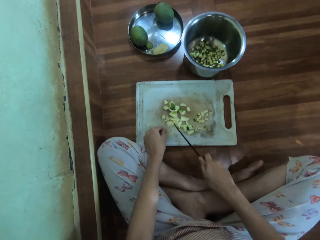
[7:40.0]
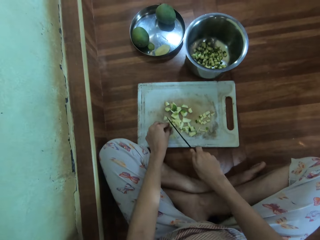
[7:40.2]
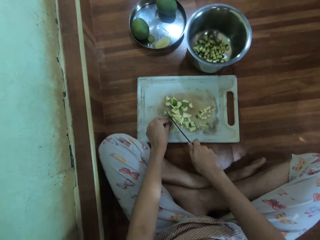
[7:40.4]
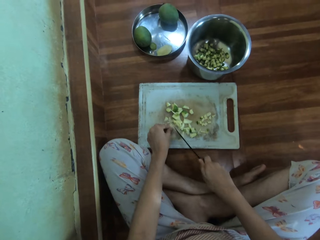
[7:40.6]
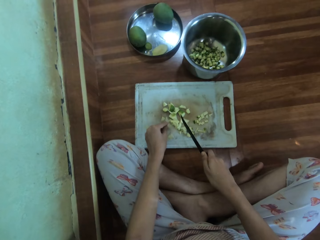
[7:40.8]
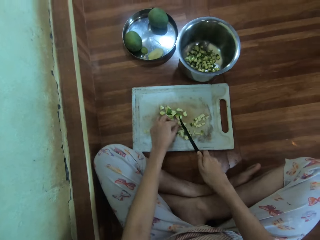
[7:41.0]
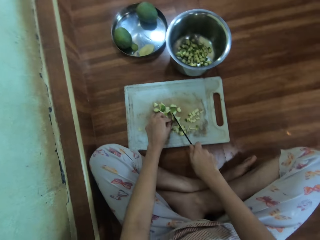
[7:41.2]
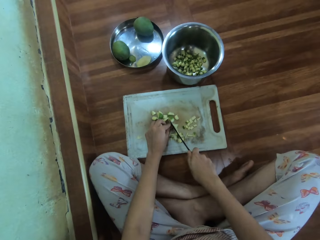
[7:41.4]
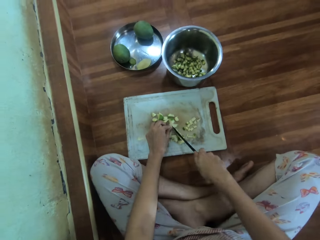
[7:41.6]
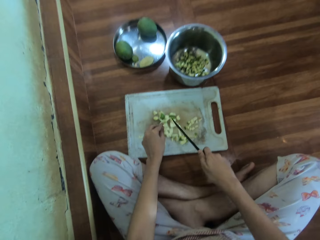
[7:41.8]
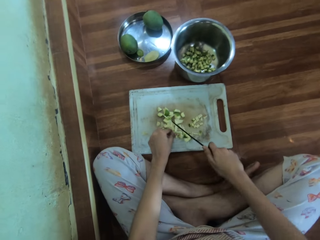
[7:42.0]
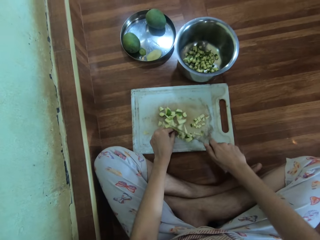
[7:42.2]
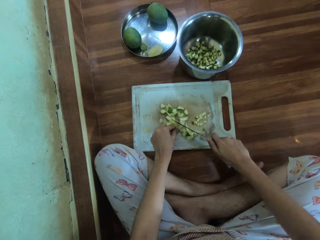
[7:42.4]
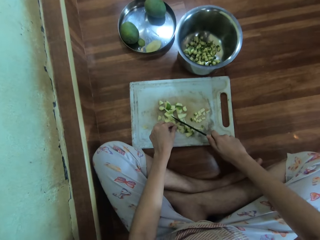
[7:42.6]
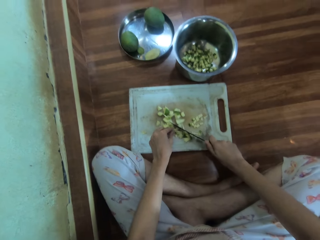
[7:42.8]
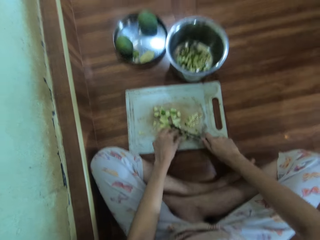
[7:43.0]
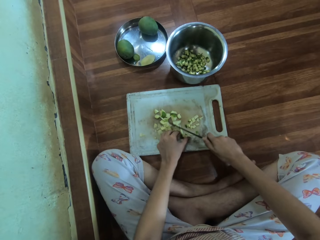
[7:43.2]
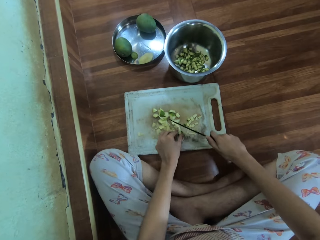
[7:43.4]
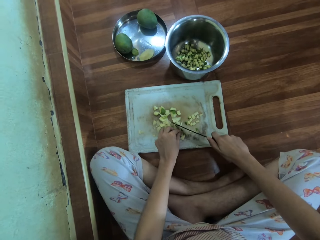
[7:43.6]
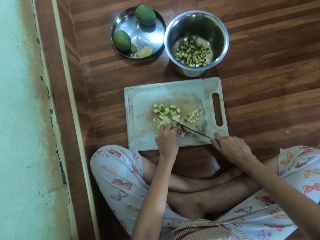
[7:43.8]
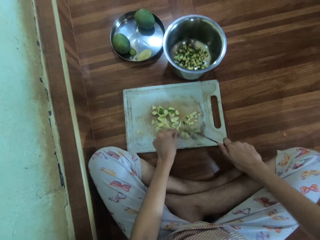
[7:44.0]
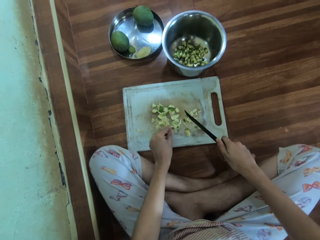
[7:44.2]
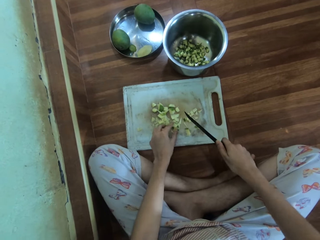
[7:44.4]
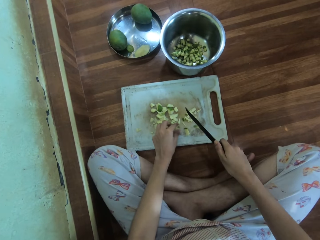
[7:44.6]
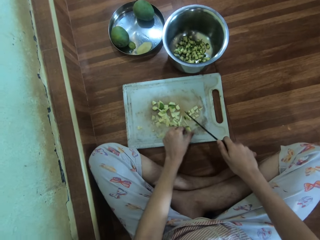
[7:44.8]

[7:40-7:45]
The camera wearer slices the mango.

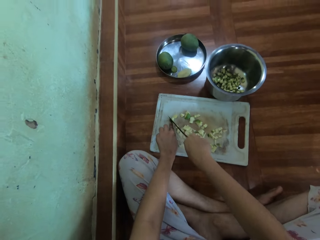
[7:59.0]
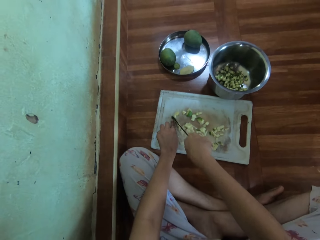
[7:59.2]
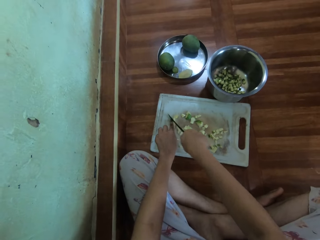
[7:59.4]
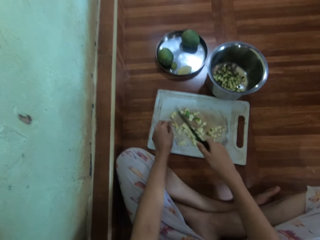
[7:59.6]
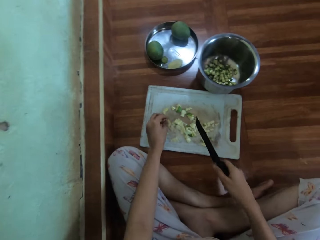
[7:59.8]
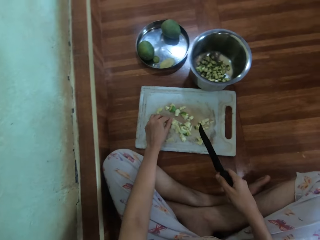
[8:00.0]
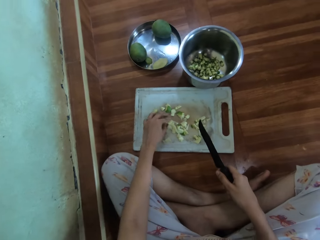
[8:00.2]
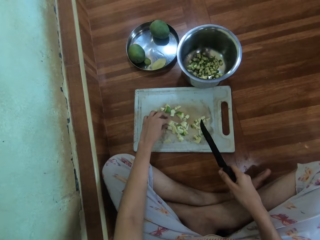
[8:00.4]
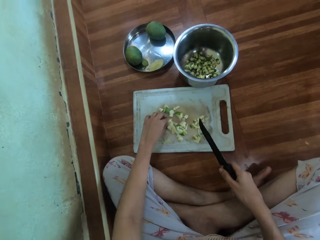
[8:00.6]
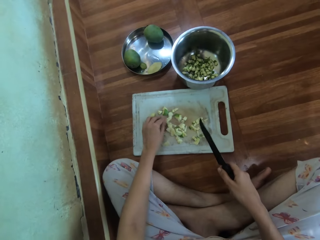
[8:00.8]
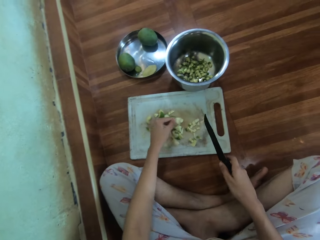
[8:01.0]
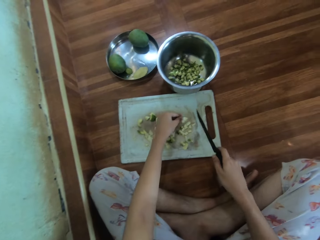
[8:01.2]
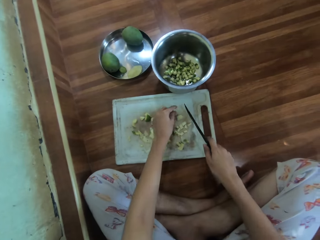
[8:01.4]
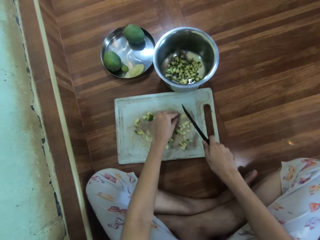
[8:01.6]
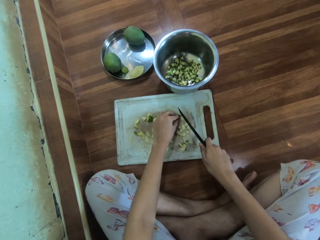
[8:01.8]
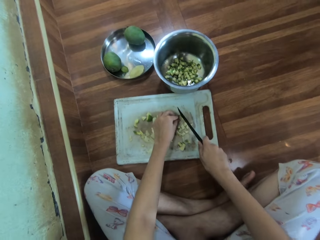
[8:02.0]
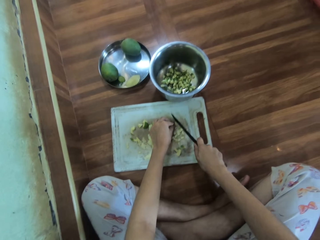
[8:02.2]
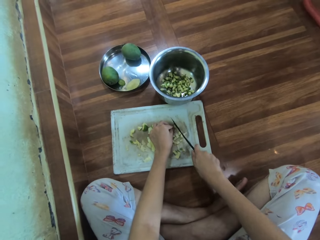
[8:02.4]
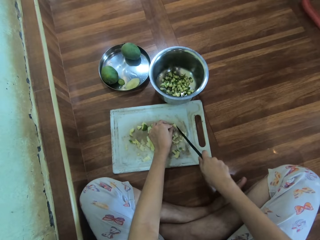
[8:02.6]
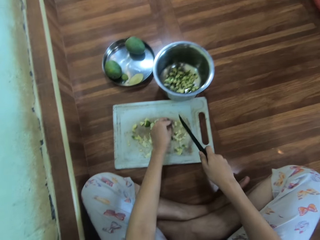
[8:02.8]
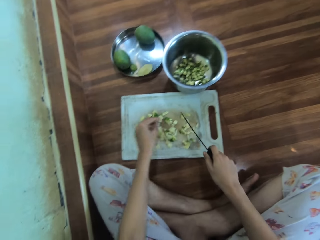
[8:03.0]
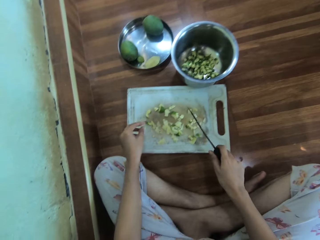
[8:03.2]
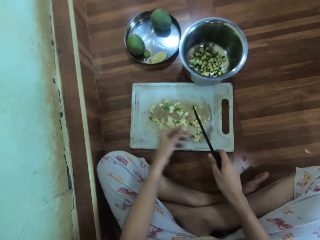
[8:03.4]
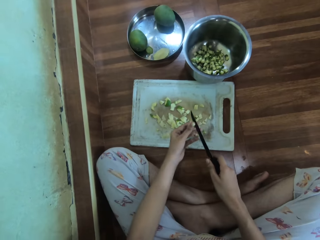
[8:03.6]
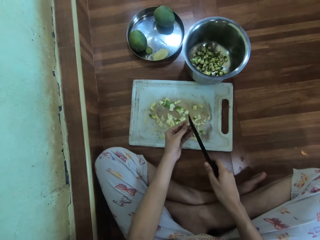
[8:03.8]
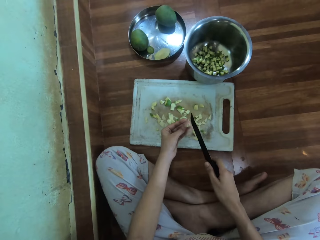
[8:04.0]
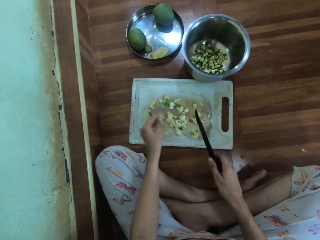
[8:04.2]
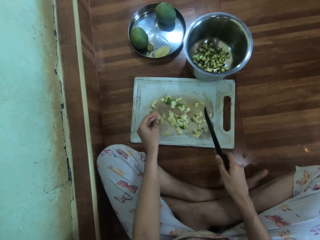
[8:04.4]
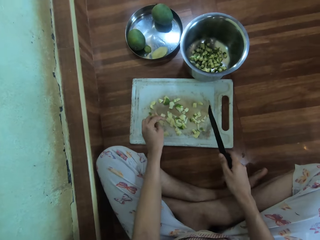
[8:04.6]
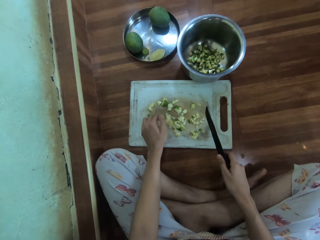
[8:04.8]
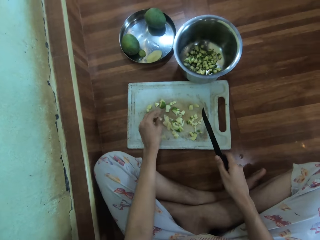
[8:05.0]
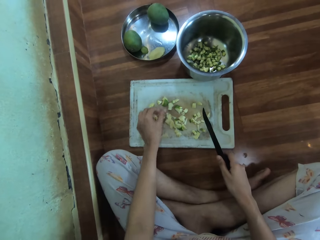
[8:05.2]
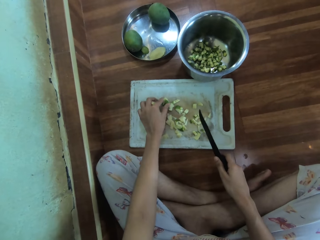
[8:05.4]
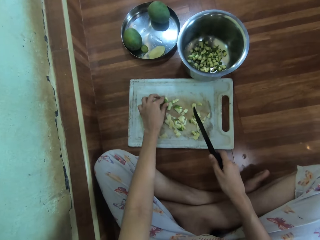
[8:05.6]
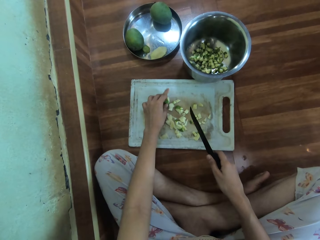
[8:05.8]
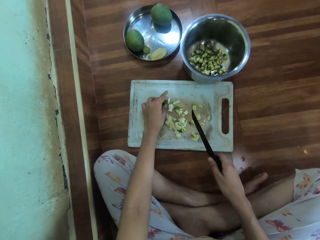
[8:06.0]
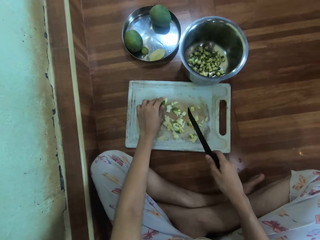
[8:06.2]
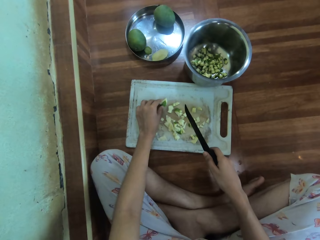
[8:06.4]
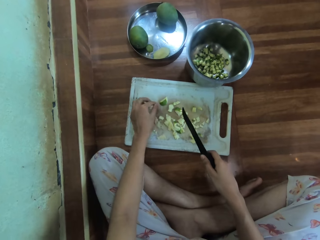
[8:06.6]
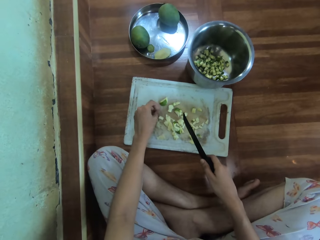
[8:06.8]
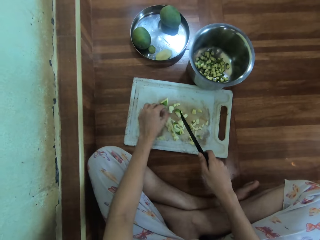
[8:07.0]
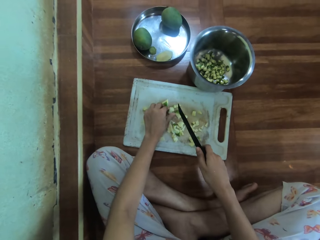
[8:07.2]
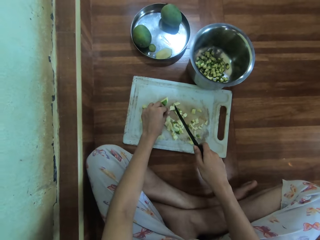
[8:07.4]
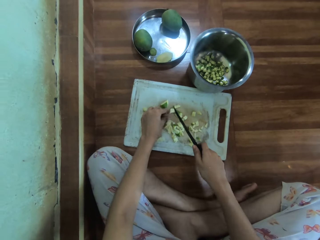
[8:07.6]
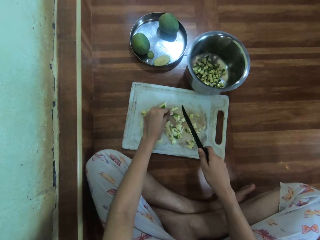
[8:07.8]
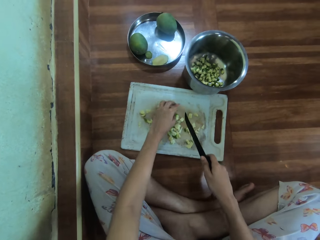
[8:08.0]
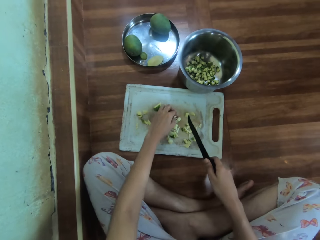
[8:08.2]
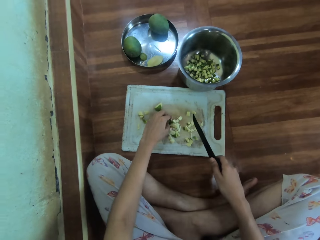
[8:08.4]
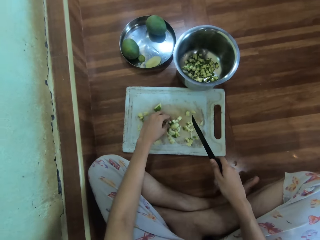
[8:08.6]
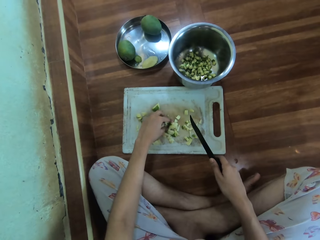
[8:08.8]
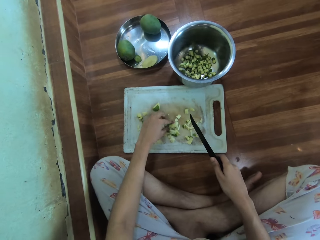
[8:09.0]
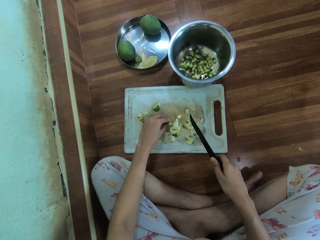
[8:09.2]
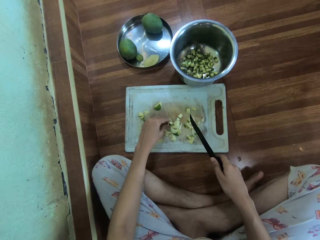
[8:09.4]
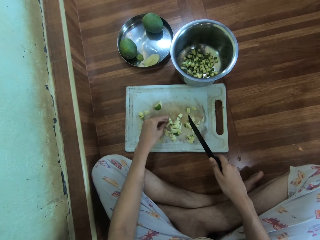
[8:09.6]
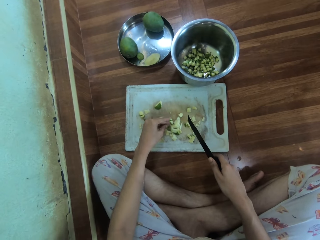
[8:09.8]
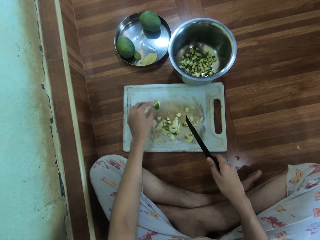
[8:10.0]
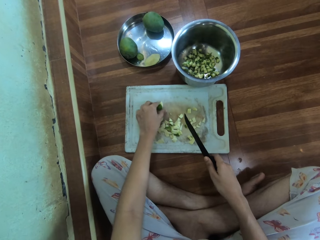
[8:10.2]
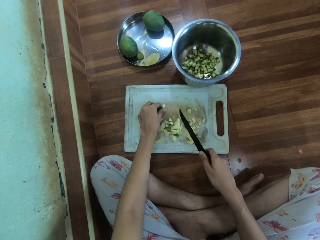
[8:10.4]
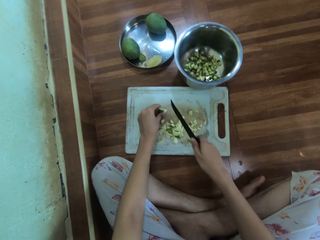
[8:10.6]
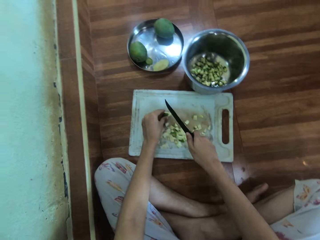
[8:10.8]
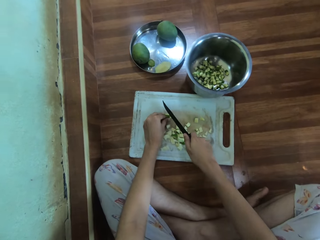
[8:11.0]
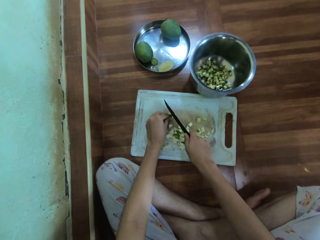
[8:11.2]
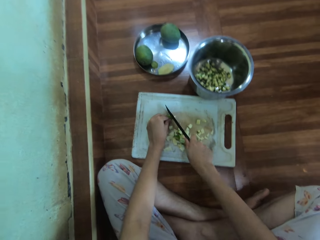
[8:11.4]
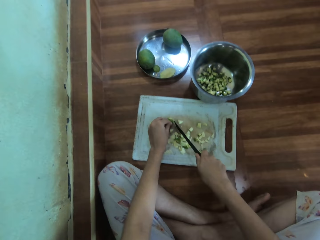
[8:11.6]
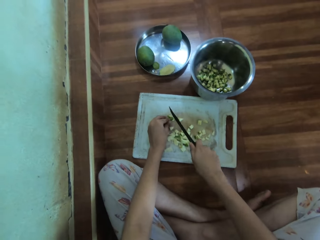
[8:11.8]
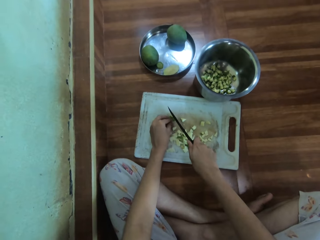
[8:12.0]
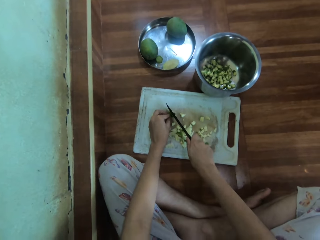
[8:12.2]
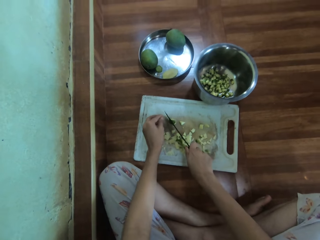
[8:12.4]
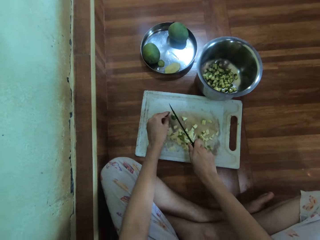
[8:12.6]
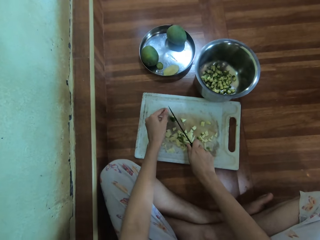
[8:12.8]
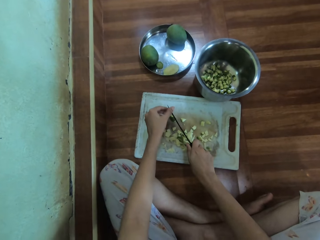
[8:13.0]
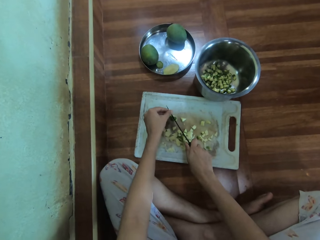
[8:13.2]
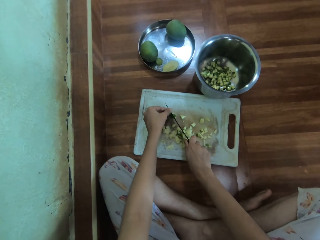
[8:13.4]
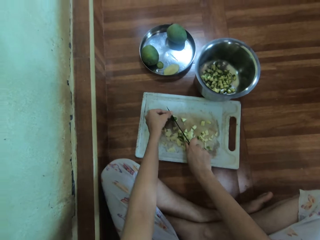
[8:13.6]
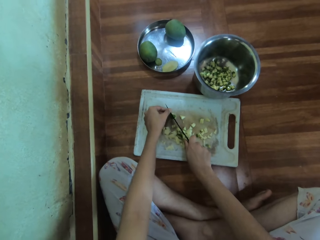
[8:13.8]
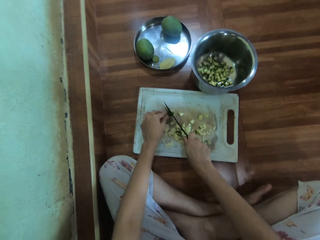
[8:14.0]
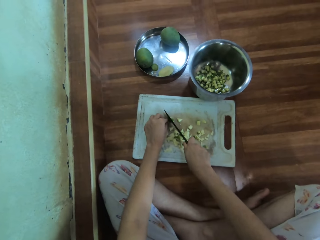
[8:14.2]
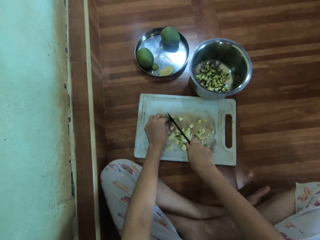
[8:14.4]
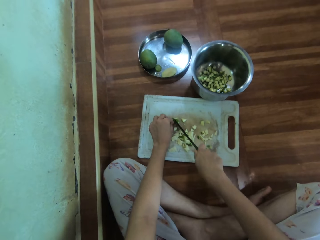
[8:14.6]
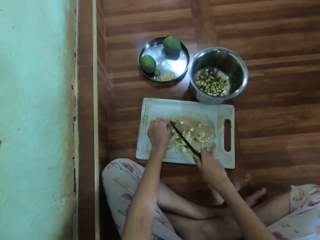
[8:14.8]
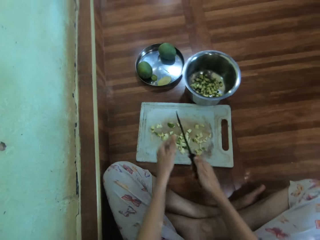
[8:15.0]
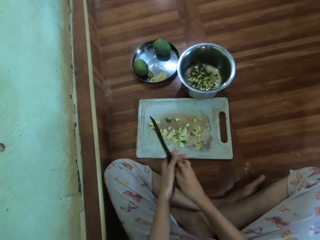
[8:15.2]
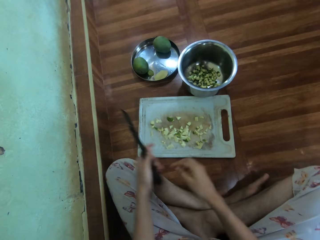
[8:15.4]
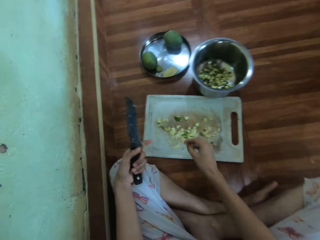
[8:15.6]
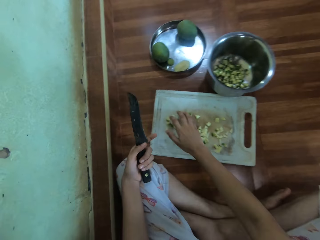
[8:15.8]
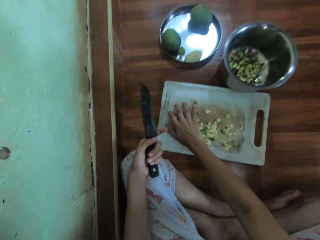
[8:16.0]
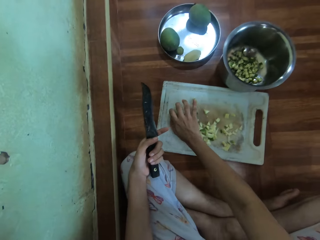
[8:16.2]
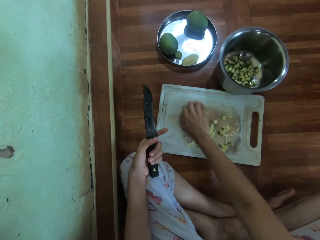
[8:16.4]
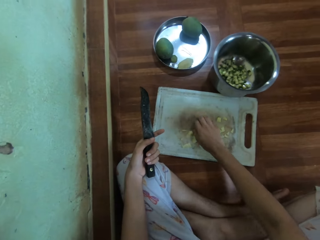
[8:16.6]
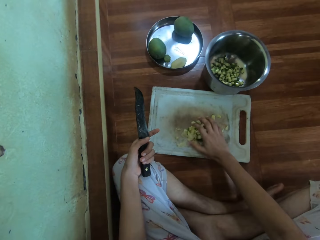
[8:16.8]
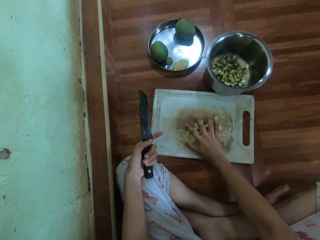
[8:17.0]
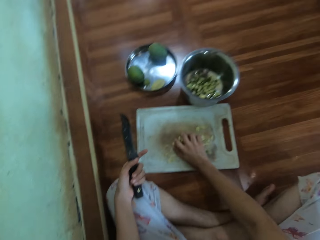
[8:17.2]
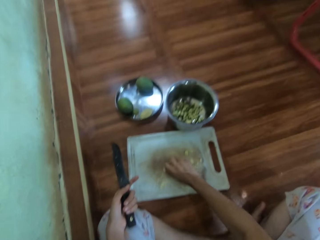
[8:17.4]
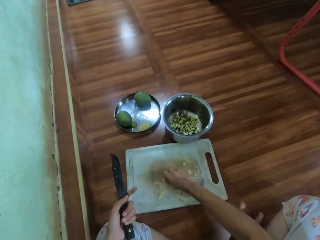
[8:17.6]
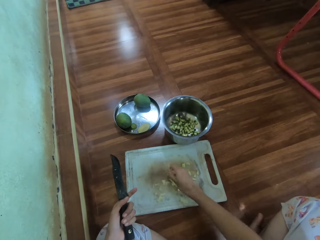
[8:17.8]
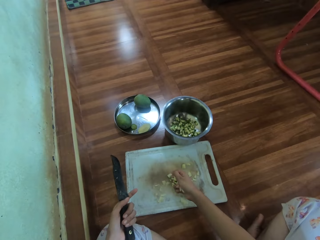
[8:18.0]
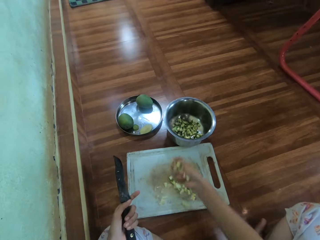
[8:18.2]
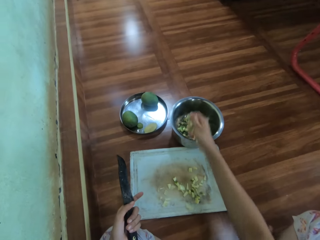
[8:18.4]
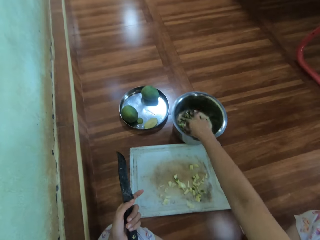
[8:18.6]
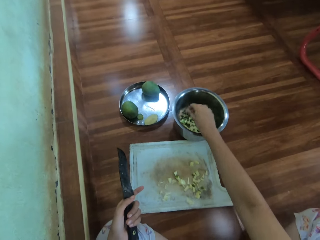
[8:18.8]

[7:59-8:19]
The camera wearer picks a piece of mango. They slice the mango. They remove a piece of mango from the knife. They place a piece of mango on the chopping board. They hold a piece of mango on the chopping board. They sort the mango pieces on the chopping board. They hold a piece of mango on the chopping board. They slice the mango. They hold the knife with the left hand. They pick the mango pieces on the chopping board. They put the fruits in the pot.
